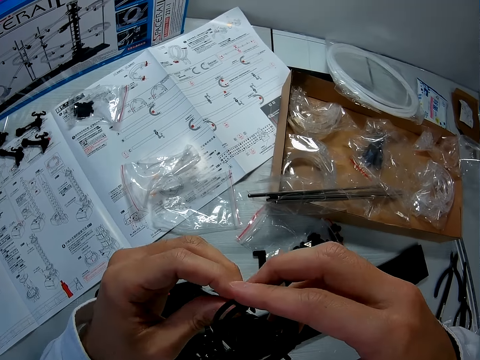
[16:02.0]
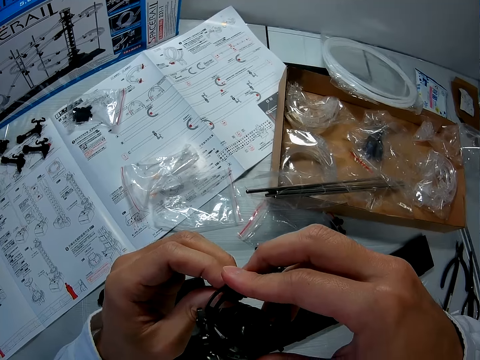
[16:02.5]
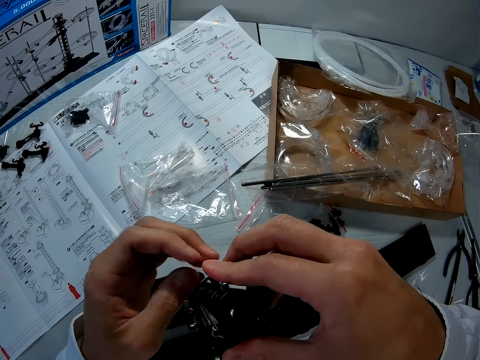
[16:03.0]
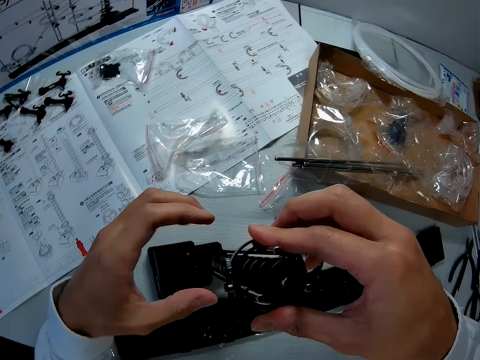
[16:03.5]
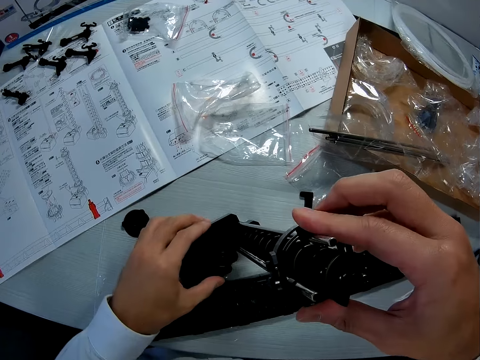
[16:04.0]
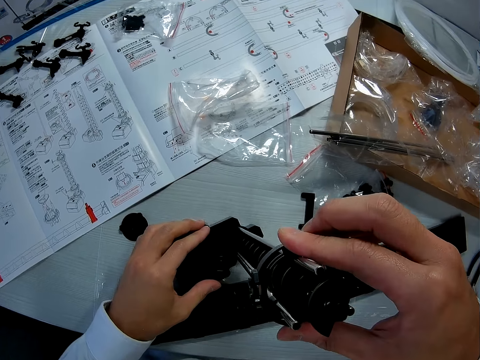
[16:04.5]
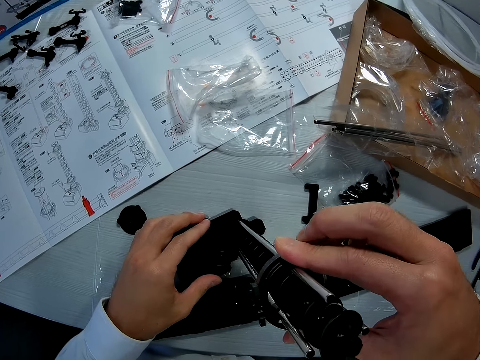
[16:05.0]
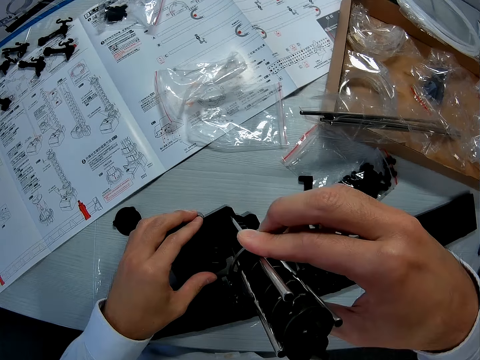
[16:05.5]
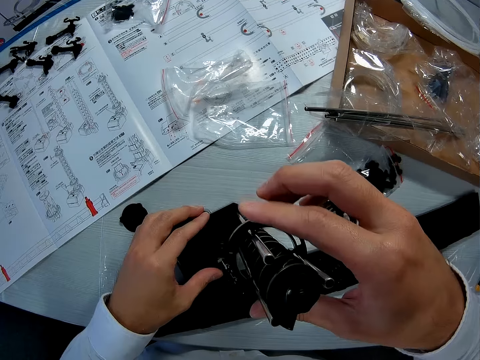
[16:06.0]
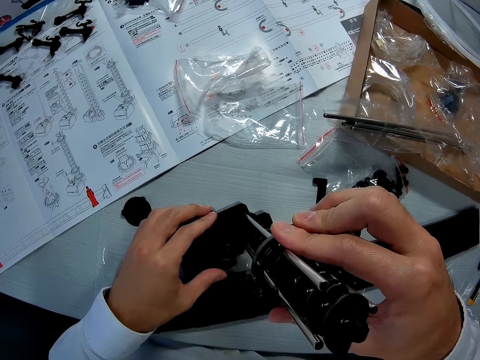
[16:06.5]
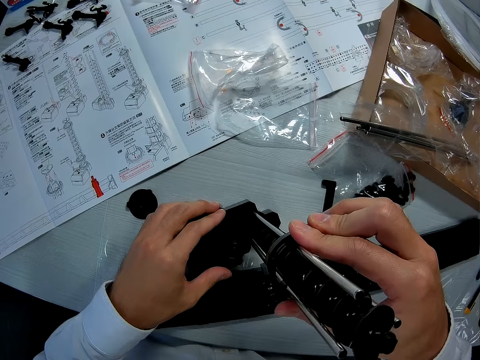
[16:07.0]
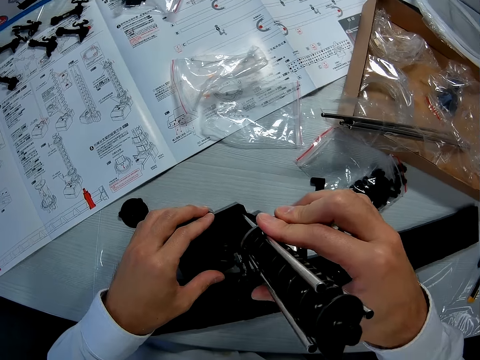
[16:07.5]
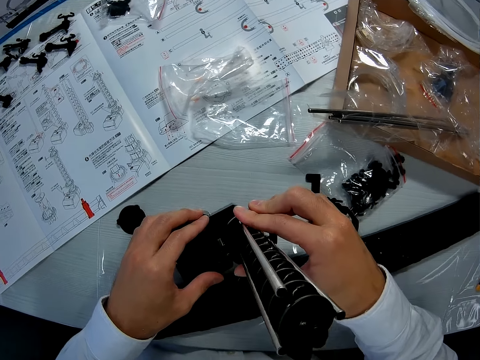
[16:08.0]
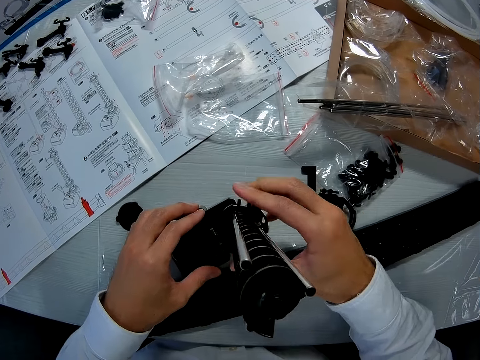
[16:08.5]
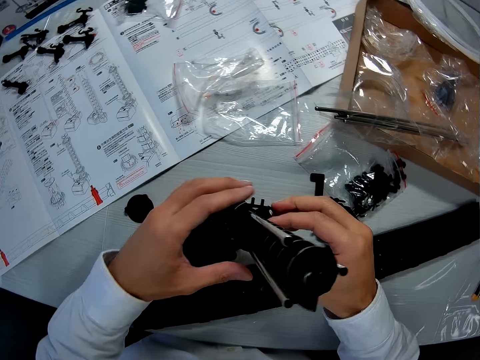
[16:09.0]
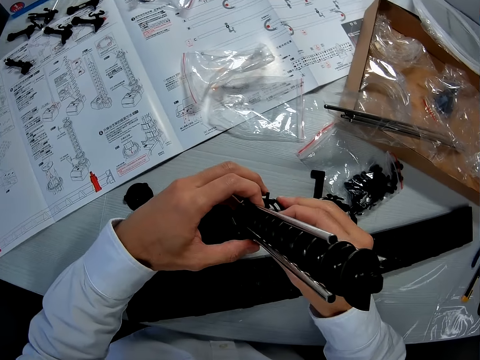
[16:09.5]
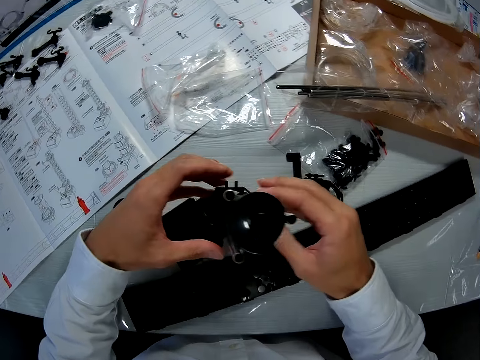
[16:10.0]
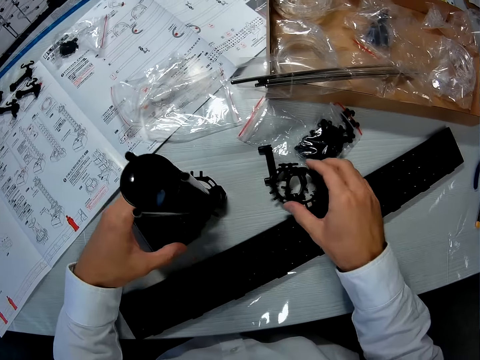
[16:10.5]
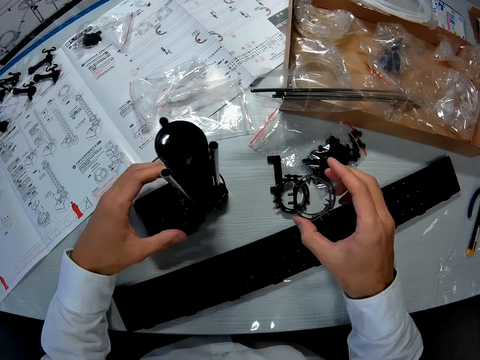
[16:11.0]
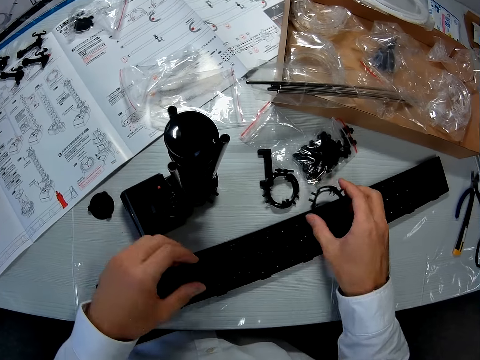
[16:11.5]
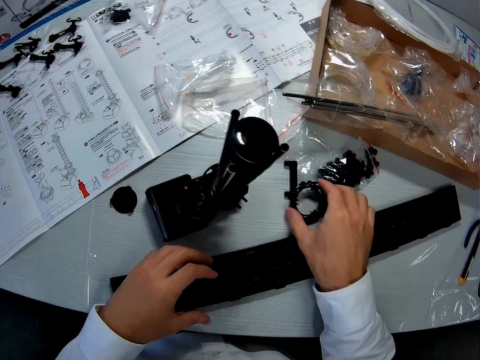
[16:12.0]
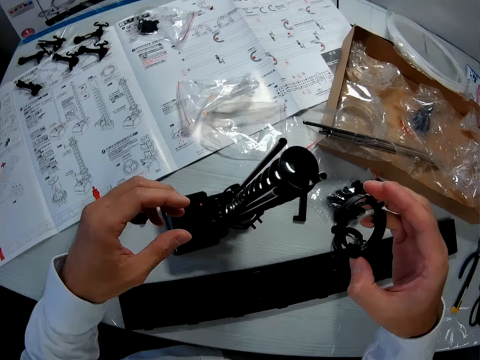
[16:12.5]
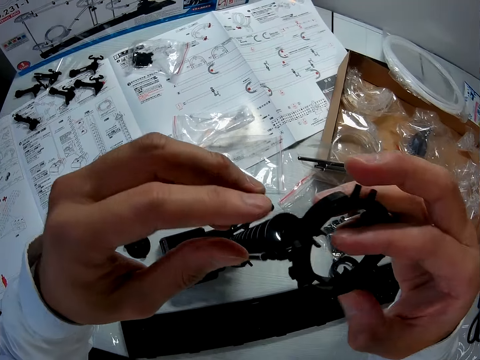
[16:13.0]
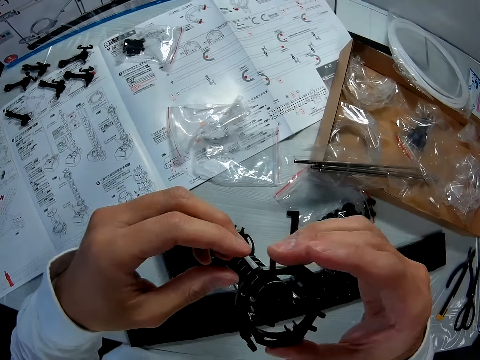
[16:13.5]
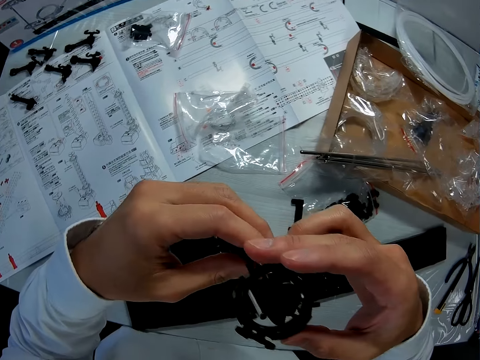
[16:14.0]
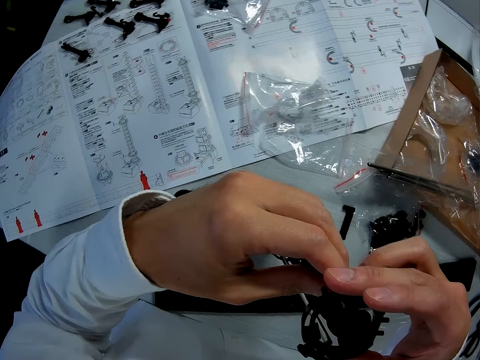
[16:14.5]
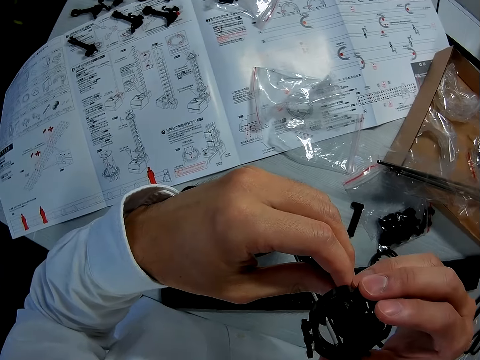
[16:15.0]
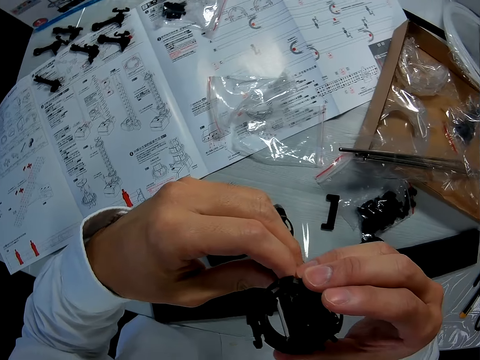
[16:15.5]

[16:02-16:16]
The camera wearer shifts the left hand from the ring to the base of the structure. They push down the ring on the joining sticks using the right hand. They fix the ring with both hands. They lift an elevator ring from the table using the right hand. They move the left hand off the toy structure. They drop the ring in the right hand back on the table. They lift another ring from the table with the right hand. They hold one of the sticks with the left hand. They fix the ring in the right hand on the spacerail joining sticks.

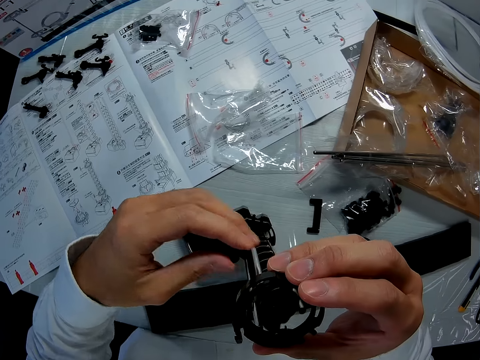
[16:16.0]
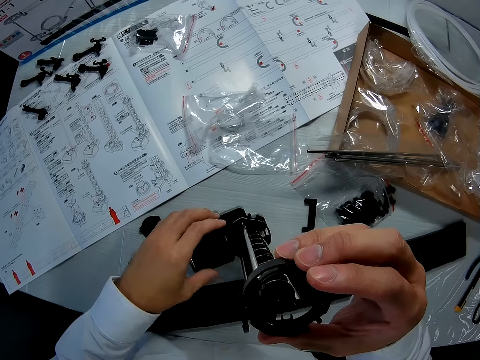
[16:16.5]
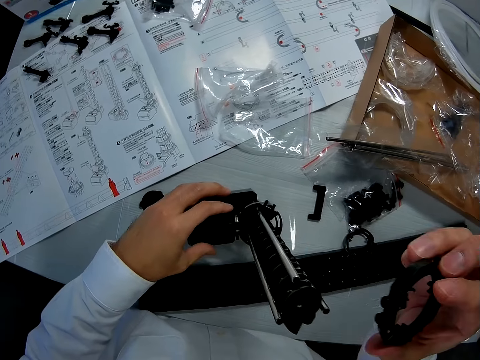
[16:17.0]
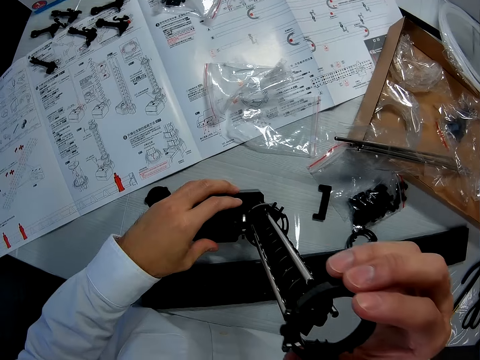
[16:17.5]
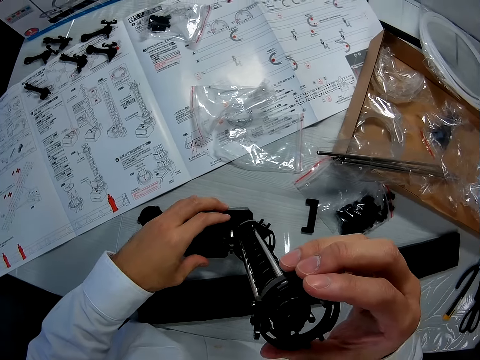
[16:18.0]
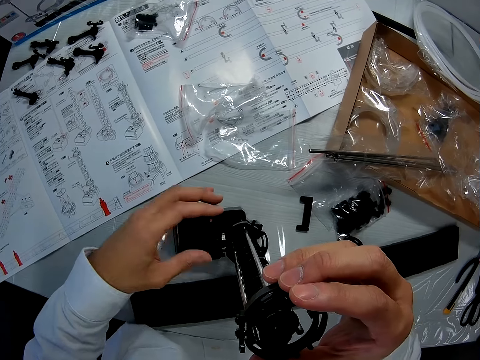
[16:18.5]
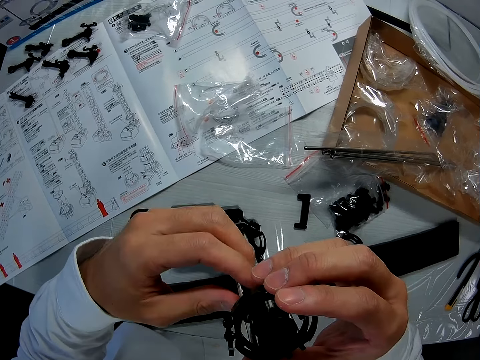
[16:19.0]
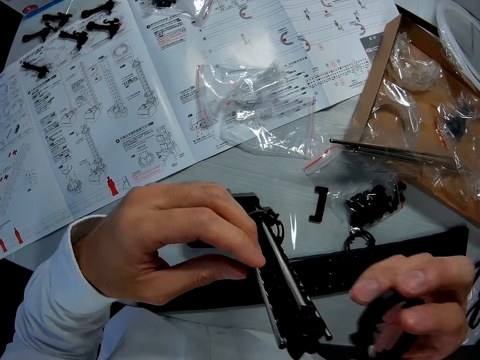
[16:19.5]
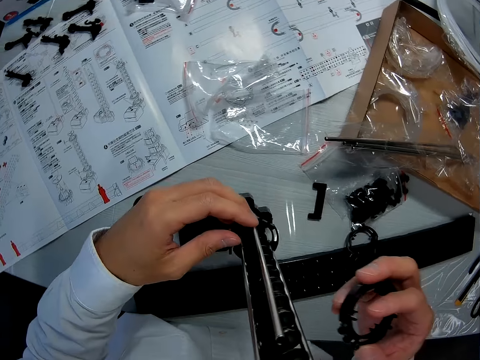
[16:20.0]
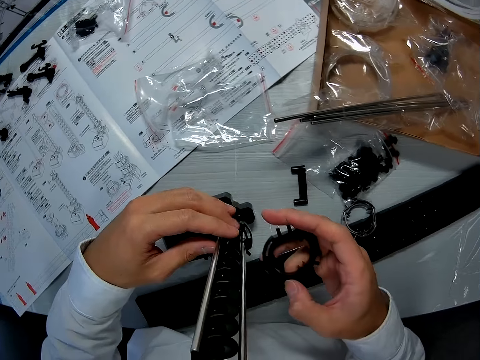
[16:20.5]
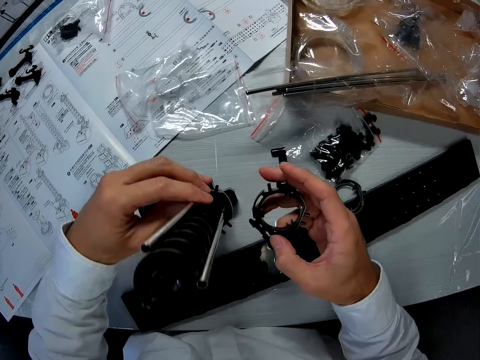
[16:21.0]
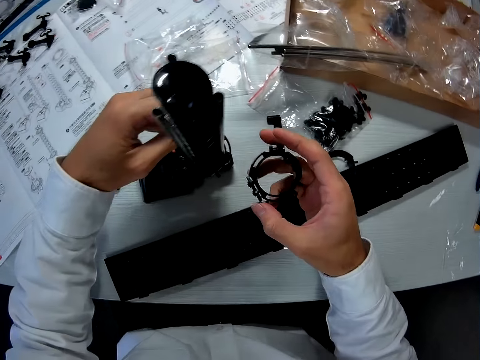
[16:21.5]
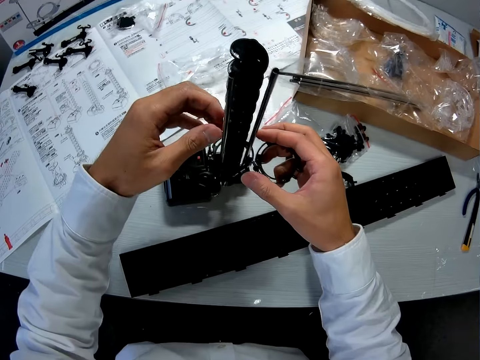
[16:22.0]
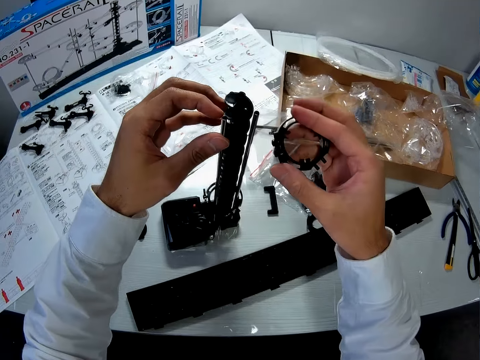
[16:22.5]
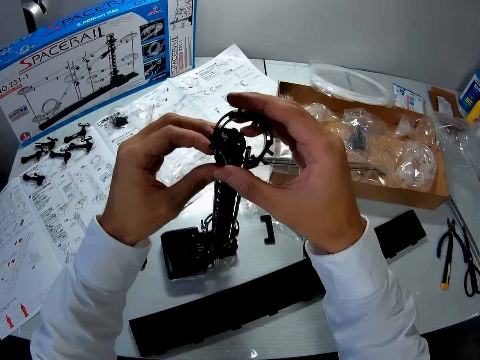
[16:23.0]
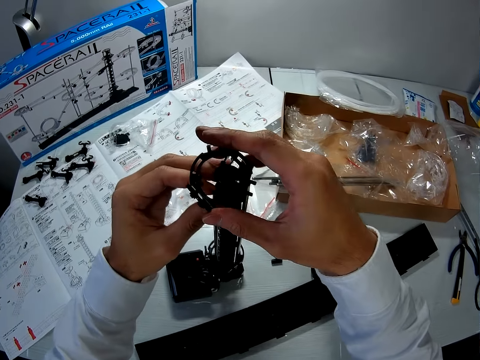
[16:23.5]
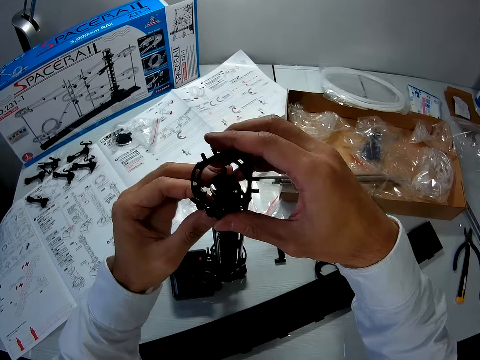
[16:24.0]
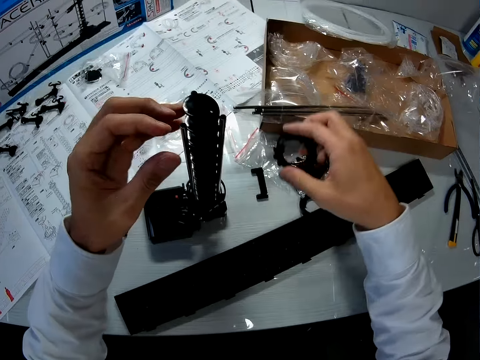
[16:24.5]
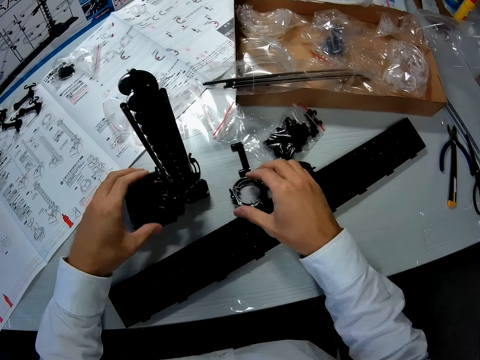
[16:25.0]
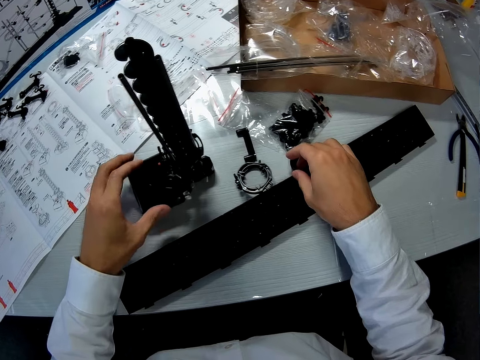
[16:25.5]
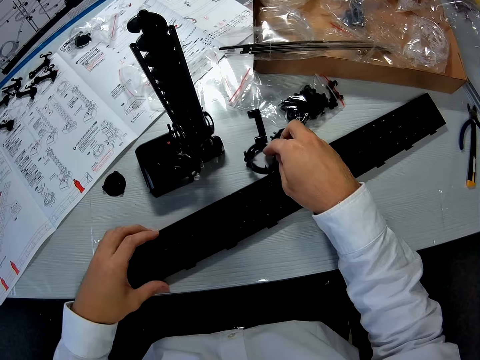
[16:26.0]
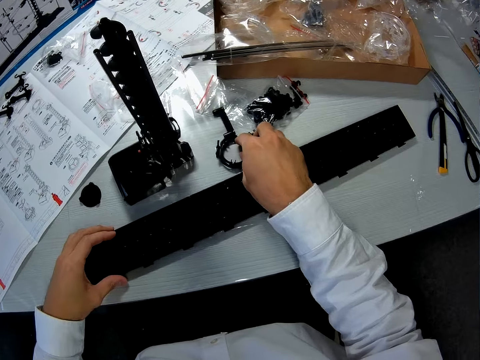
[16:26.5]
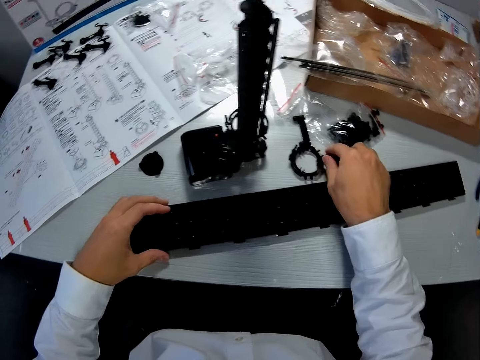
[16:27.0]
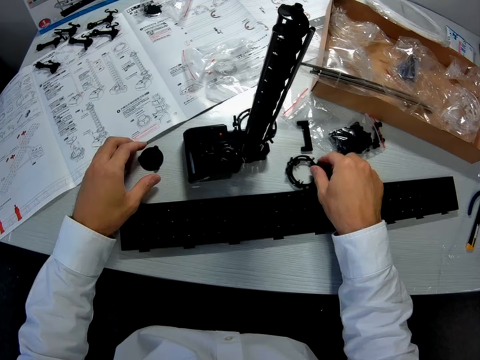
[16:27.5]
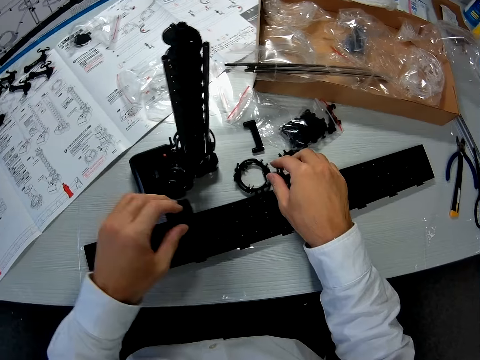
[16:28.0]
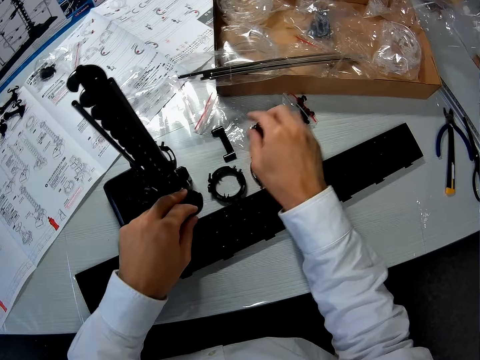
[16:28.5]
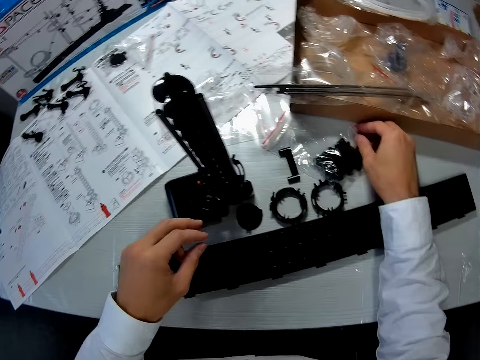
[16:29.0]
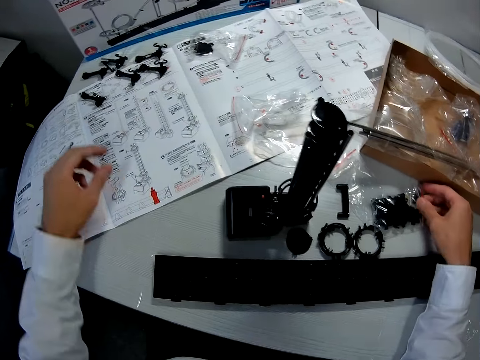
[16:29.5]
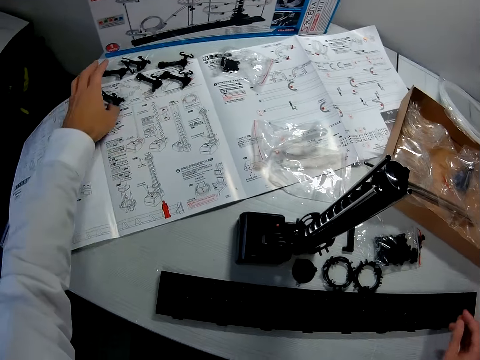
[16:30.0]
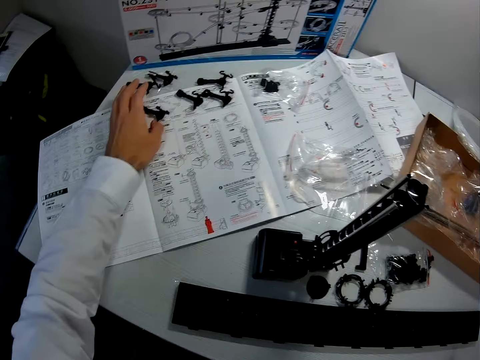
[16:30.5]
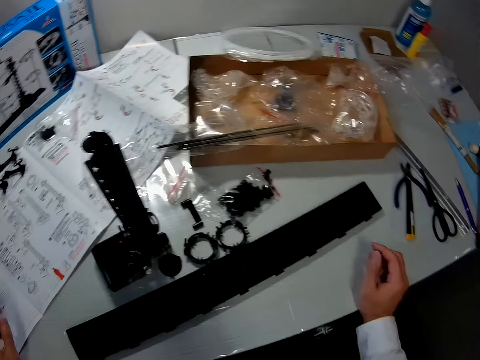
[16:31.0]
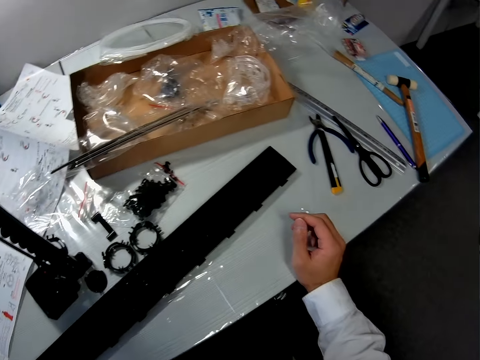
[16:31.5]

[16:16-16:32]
The camera wearer shifts the left hand from the stick to the base of the structure. They lift the ring in the right hand from the joining sticks. They fix the ring on the sticks again. They lift the left hand from the base to the joining sticks. They lift the ring in the right hand from the structure. They move the left hand along the joining sticks in the structure. They adjust the craft. They fix the ring in the right hand on the structure. They place the ring on the table. They move the left hand from the joining stick to the base of the toy. They shift the left hand from the base of the toy to a board on the table. They adjust the pieces on the table. They push the board on the table using the left hand. They push the elevator rings on the table with the right hand. They pick a small plastic piece on the table with the left hand. They place the piece down near to the elevator ring. They hold a pack of something on the table with the right hand. They move the right hand off the pack of something. They stretch the left hand to other spacerail parts on the table.
